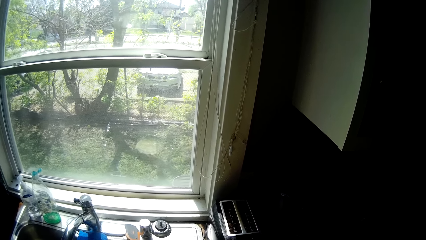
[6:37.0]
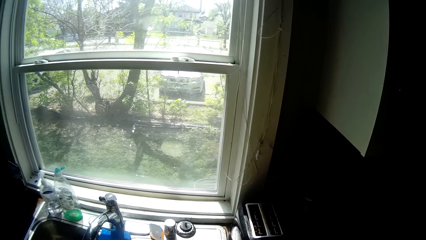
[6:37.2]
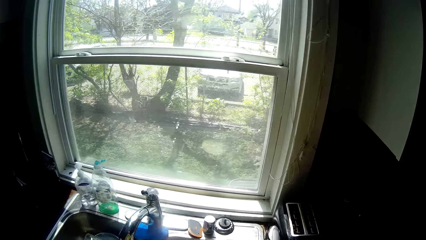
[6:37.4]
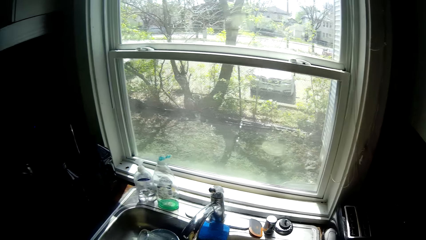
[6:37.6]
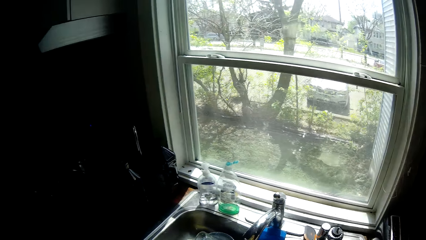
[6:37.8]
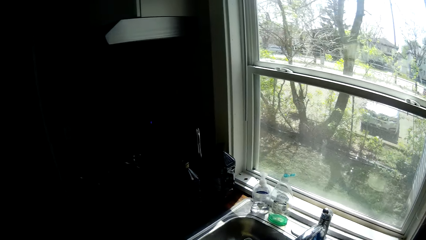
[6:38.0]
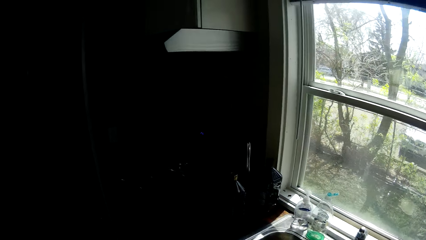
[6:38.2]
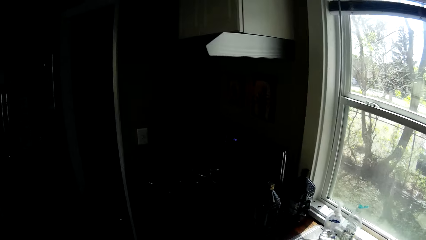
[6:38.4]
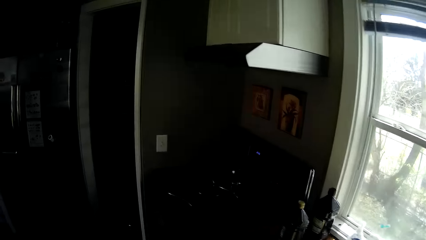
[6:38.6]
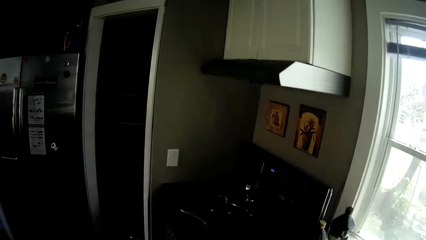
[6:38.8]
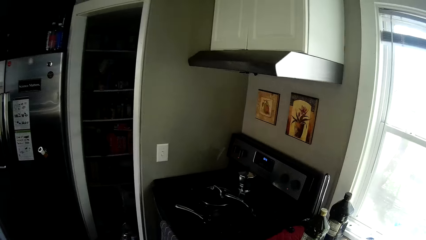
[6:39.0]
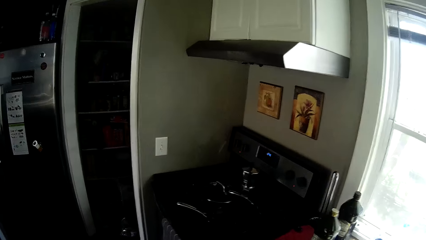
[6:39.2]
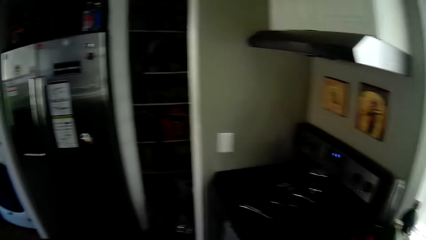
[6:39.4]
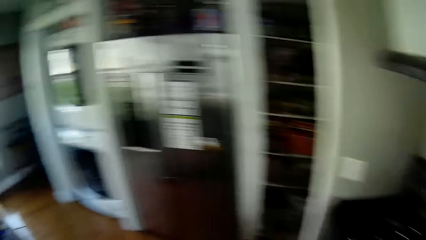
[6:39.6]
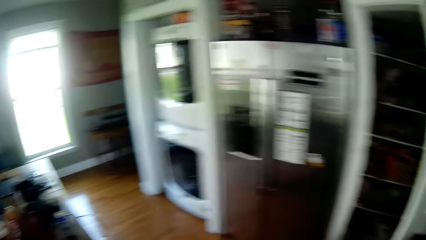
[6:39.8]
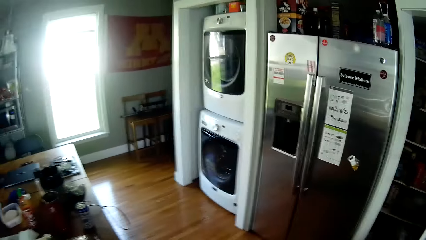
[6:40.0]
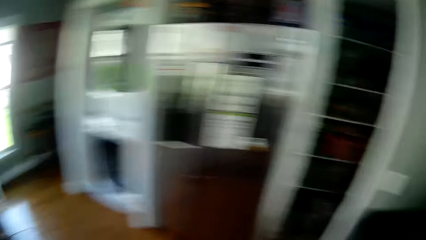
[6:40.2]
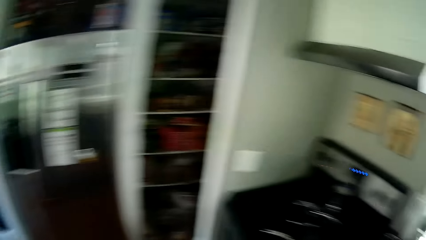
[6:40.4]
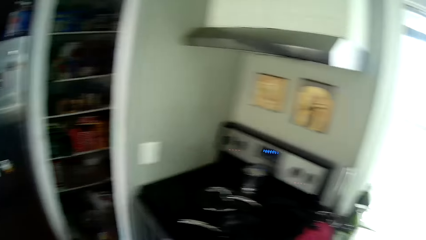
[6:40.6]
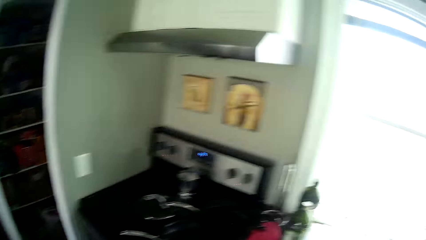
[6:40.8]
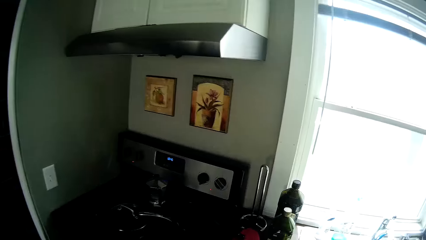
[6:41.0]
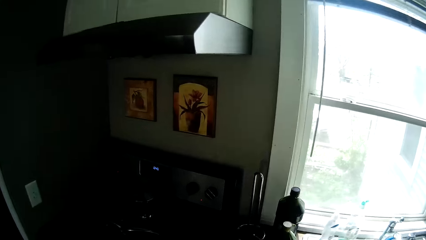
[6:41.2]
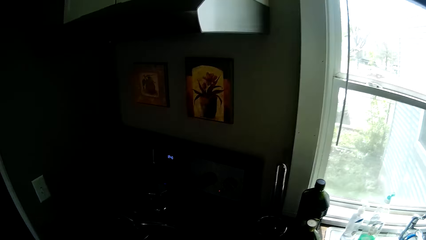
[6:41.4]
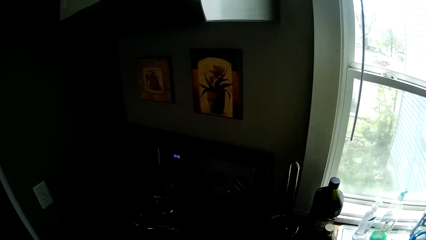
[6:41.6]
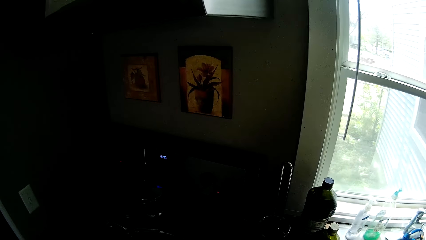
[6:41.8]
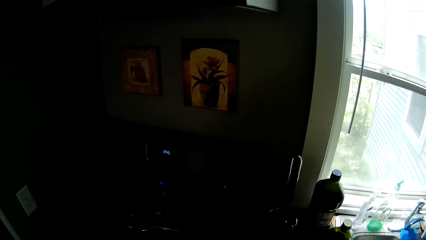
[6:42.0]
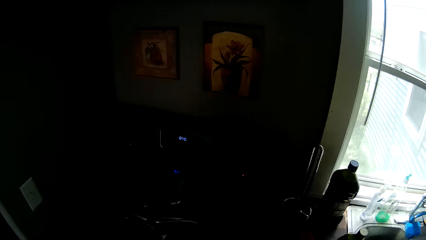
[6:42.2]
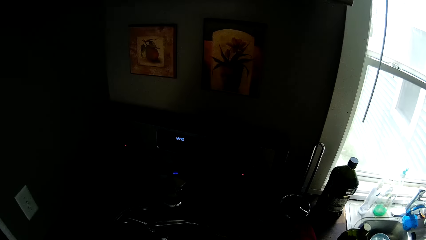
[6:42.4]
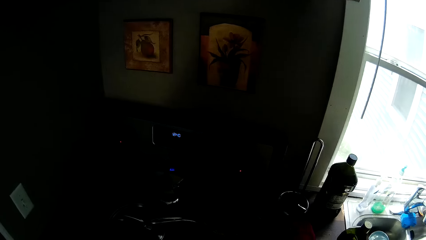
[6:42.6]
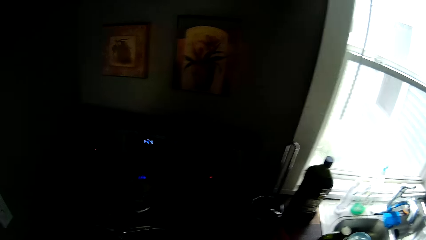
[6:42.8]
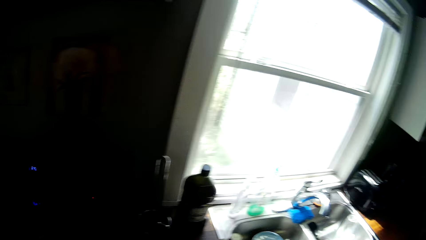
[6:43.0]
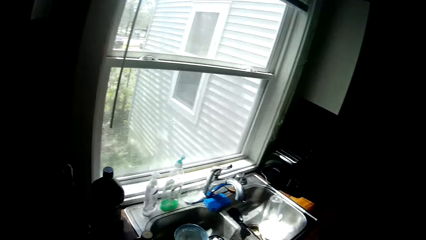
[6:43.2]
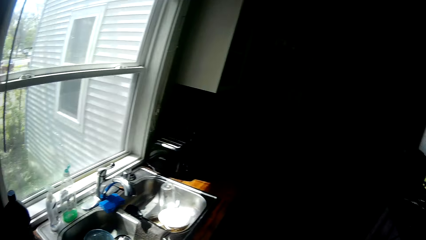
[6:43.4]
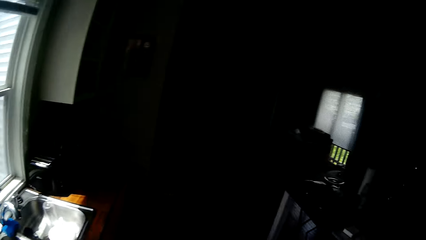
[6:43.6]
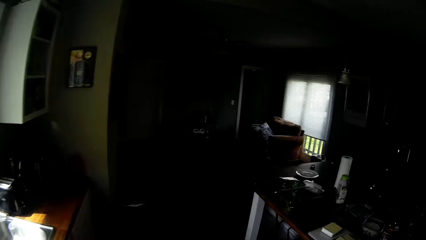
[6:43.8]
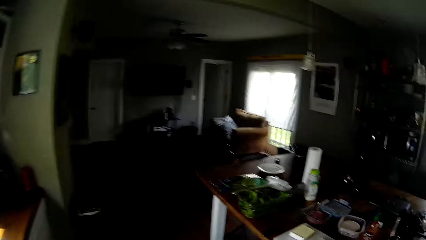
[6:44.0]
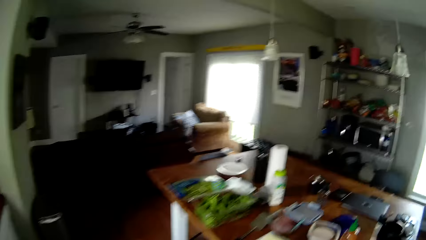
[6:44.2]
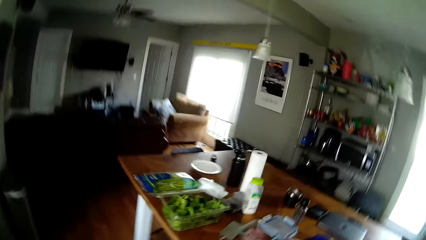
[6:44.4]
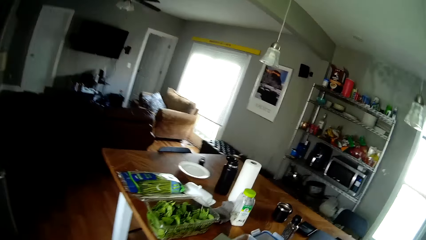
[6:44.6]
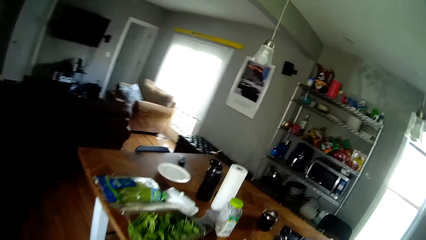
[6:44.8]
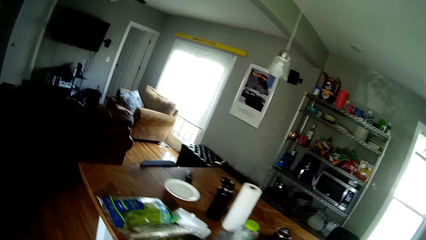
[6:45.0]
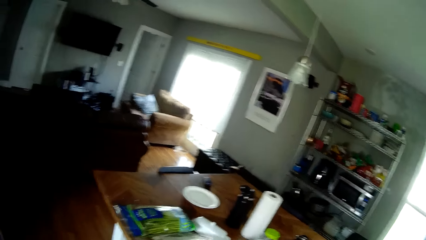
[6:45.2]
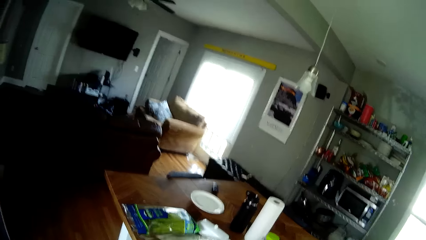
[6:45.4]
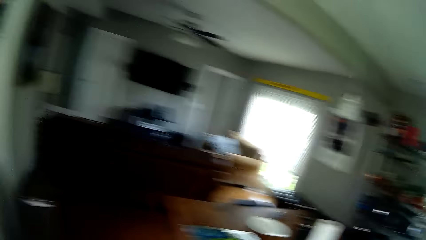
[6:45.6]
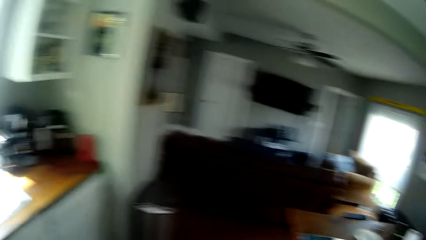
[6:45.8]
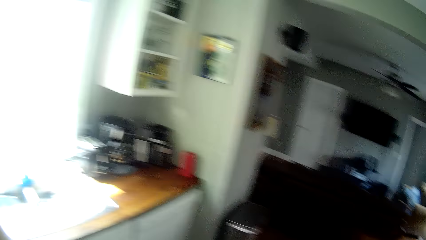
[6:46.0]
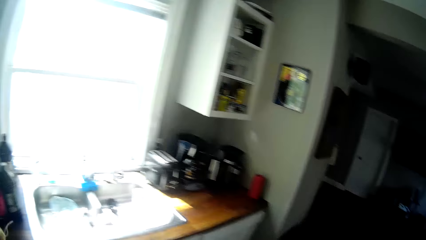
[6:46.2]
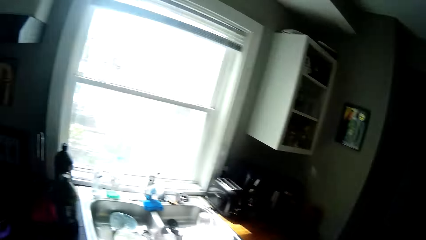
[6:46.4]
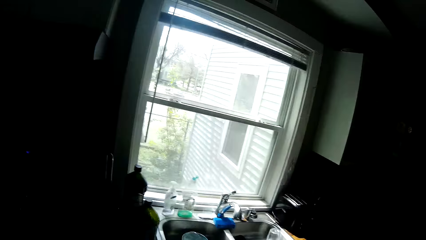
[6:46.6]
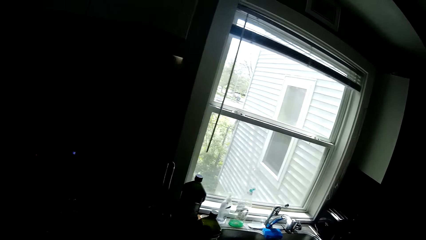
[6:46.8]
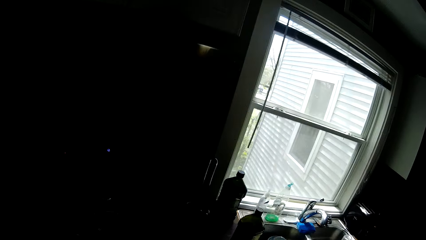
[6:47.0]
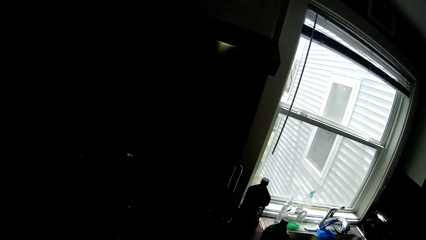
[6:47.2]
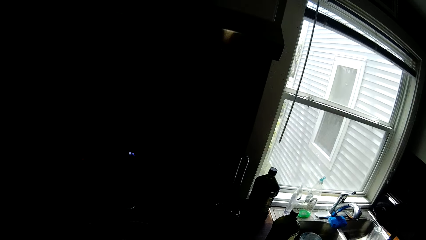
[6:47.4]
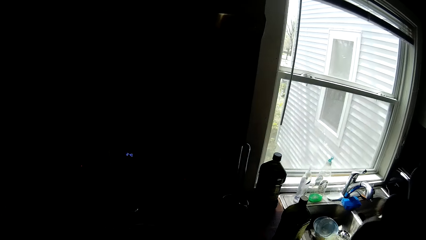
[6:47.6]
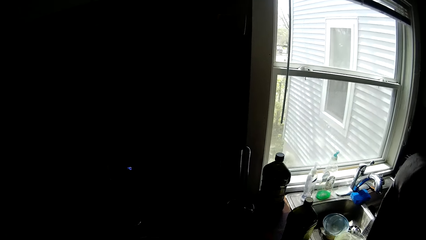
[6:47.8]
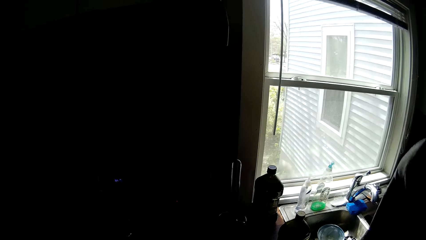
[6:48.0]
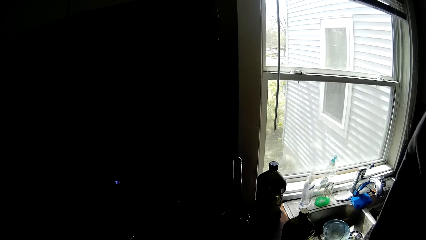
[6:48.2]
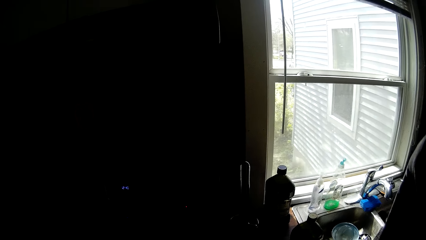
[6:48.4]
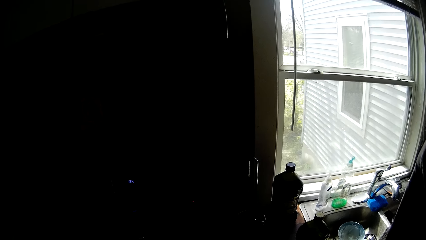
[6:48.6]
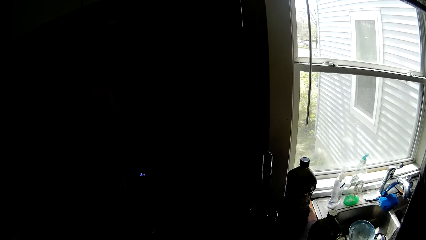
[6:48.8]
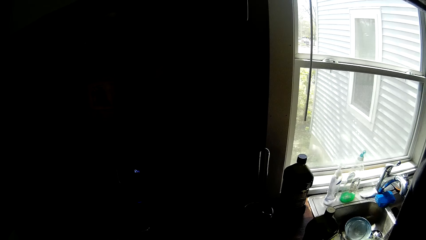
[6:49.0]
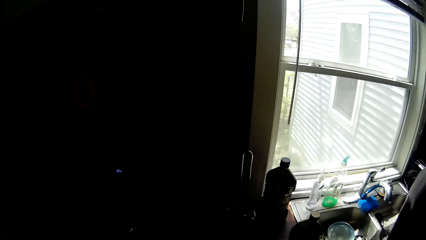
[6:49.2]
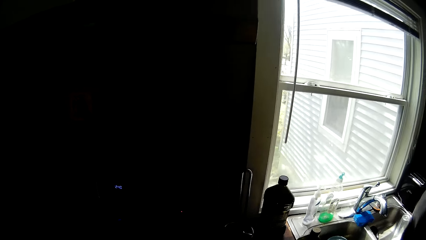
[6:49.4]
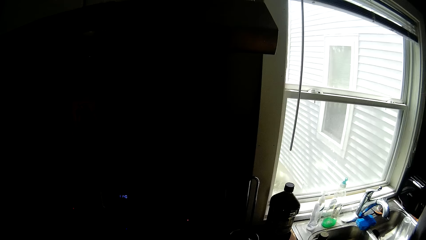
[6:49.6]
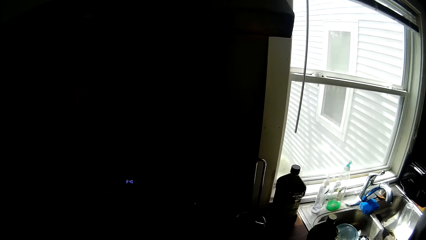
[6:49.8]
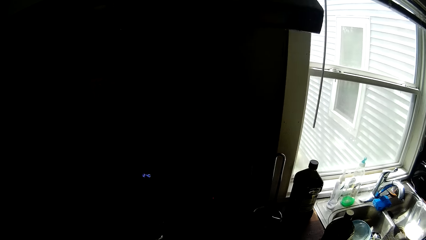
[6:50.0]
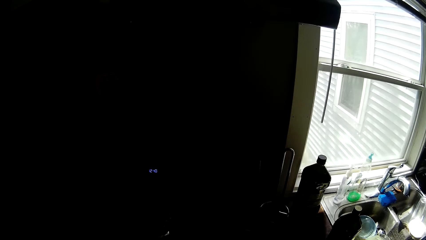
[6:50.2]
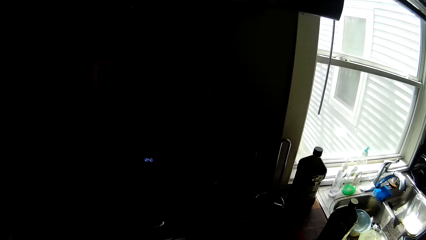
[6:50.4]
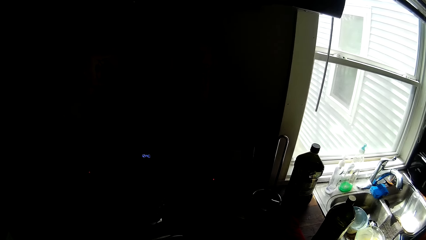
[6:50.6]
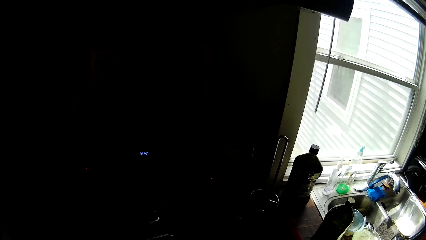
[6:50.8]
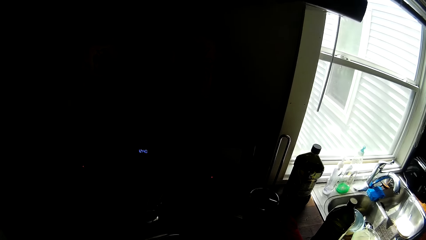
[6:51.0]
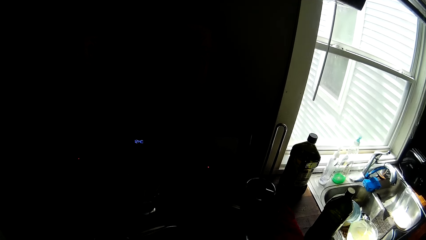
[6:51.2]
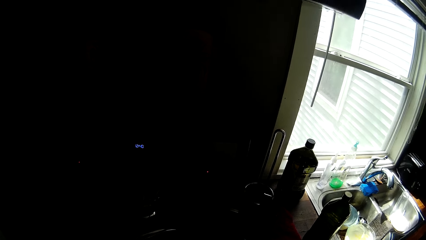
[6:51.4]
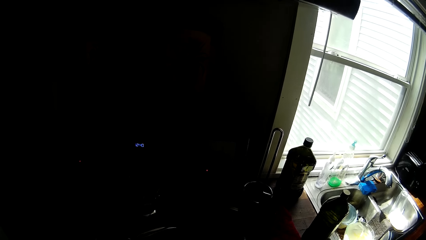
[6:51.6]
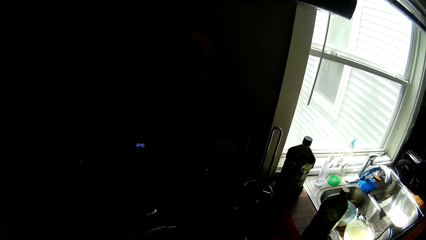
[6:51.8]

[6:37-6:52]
The camera wearer moves towards the cooker in the kitchen. He moves a bottle on the countertop with his right hand. He moves to the dining table. He adjusts the glasses on his head with his right hand. He uplifts a piece of cloth. He takes the phone.
